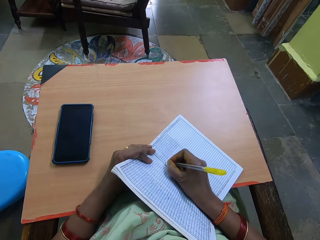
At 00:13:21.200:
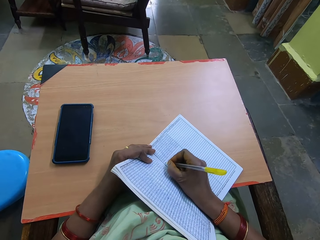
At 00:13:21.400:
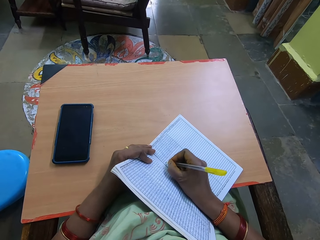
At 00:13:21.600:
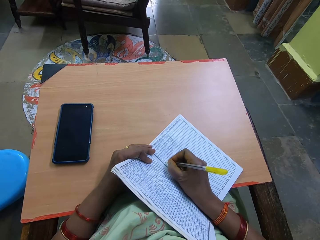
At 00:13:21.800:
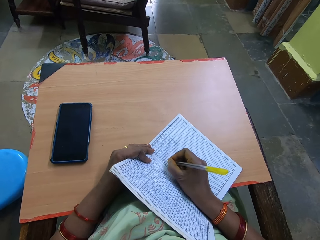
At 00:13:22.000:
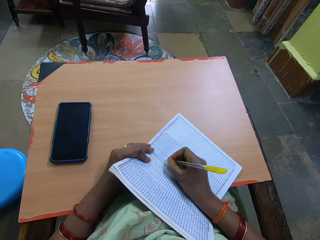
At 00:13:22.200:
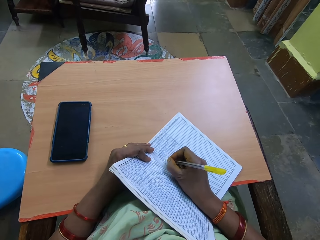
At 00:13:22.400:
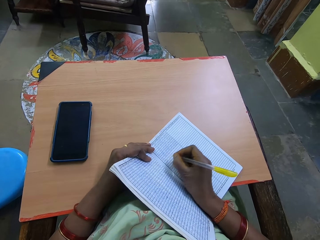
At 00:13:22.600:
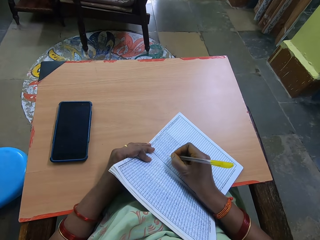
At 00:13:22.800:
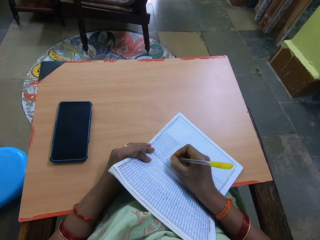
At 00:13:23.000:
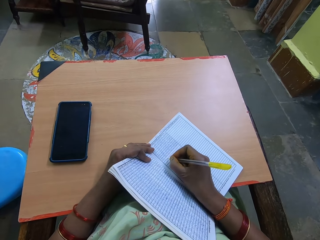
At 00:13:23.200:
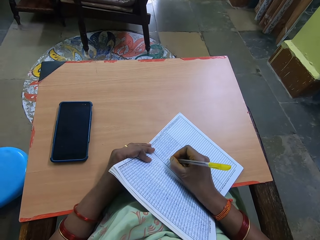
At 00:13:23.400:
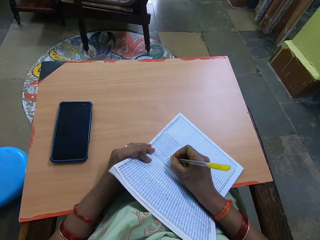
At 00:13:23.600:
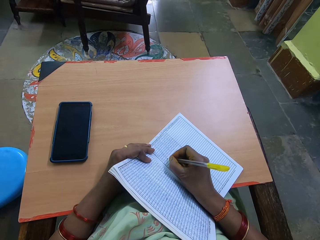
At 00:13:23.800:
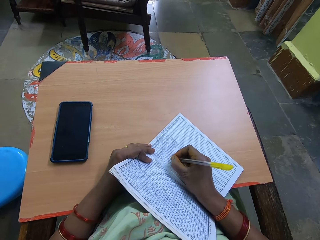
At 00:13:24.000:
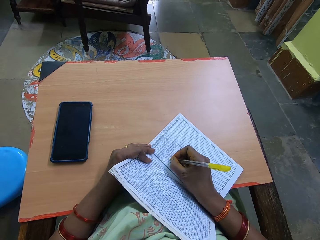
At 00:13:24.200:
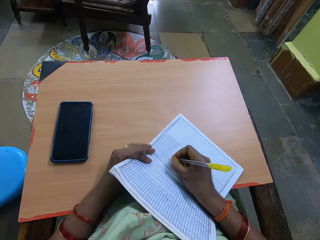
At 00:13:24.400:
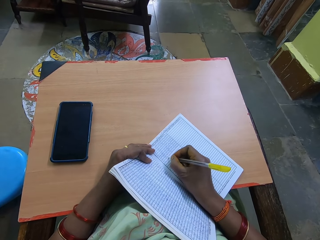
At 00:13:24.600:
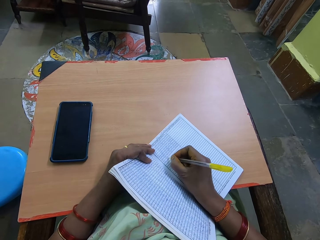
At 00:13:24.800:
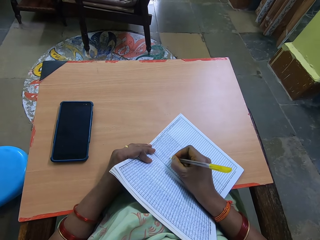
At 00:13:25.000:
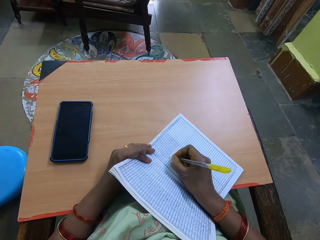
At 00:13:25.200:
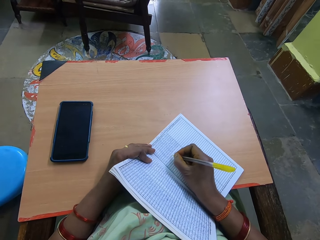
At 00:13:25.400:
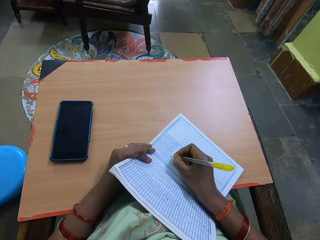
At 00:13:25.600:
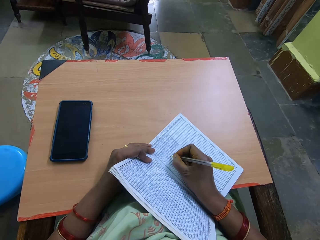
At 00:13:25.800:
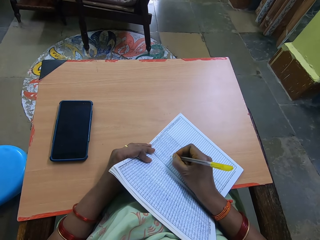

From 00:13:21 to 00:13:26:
The camera wearer writes in the book with the pen with her right hand.

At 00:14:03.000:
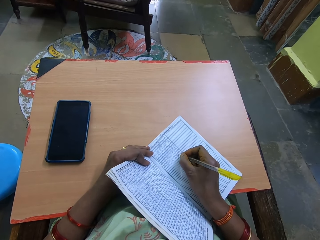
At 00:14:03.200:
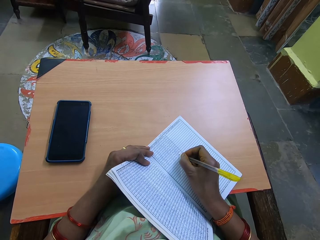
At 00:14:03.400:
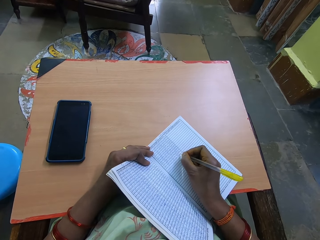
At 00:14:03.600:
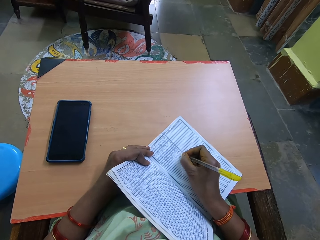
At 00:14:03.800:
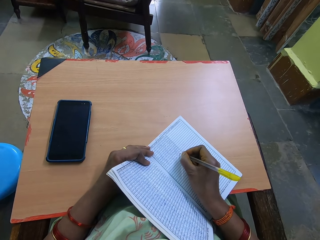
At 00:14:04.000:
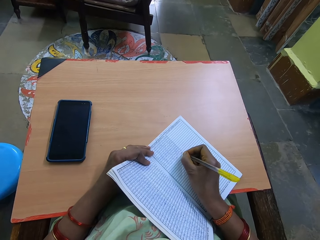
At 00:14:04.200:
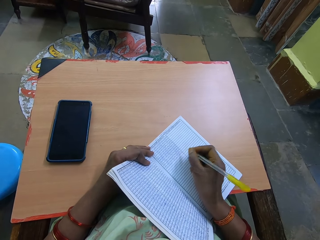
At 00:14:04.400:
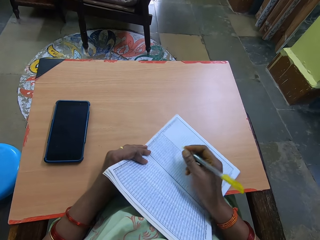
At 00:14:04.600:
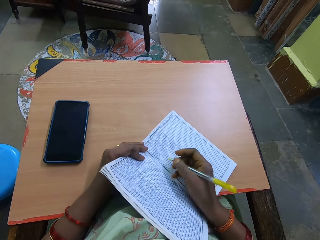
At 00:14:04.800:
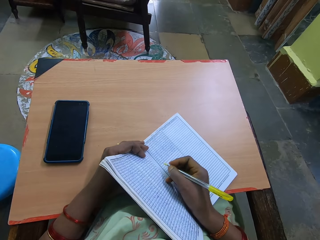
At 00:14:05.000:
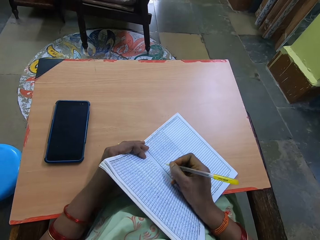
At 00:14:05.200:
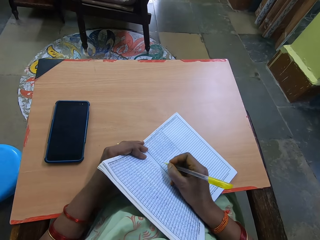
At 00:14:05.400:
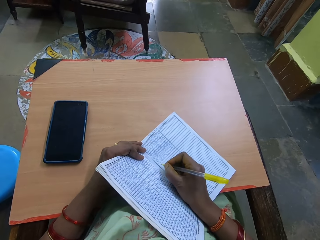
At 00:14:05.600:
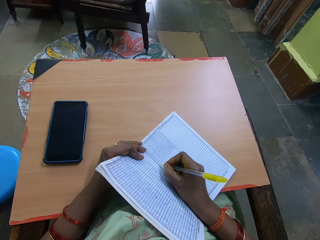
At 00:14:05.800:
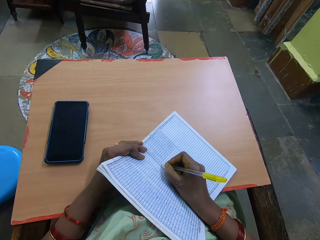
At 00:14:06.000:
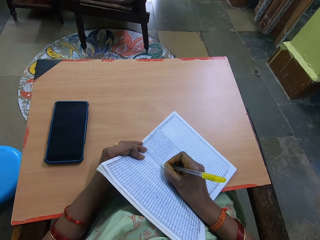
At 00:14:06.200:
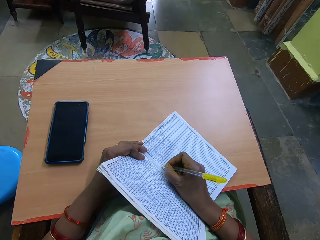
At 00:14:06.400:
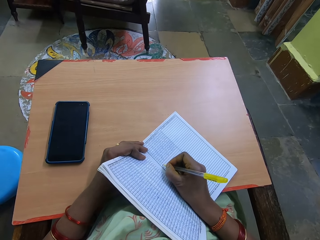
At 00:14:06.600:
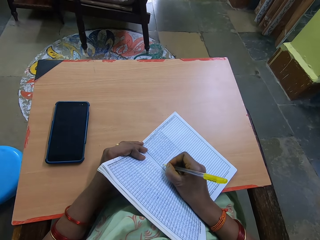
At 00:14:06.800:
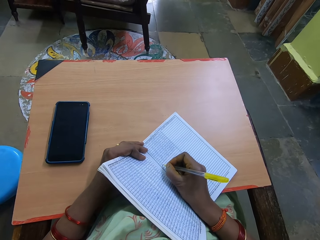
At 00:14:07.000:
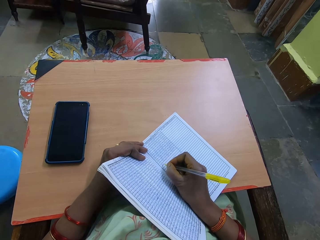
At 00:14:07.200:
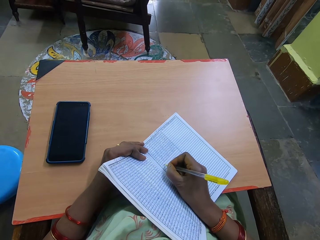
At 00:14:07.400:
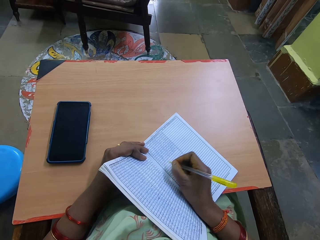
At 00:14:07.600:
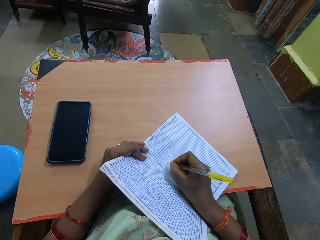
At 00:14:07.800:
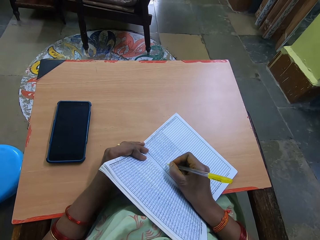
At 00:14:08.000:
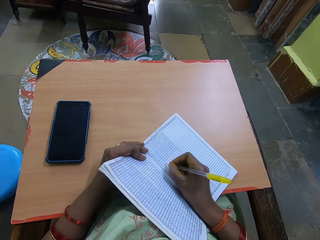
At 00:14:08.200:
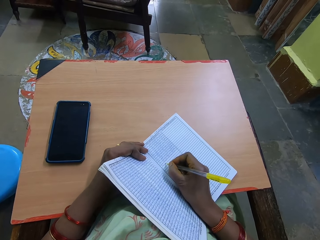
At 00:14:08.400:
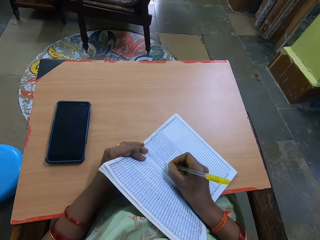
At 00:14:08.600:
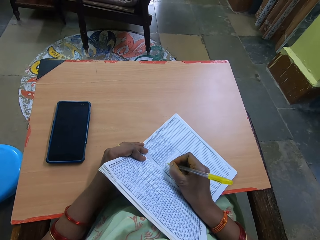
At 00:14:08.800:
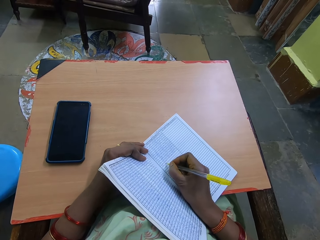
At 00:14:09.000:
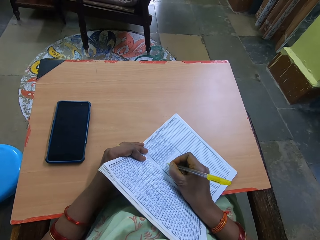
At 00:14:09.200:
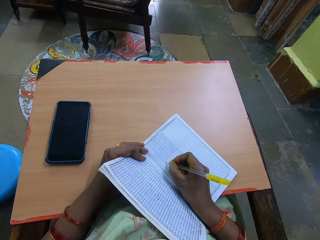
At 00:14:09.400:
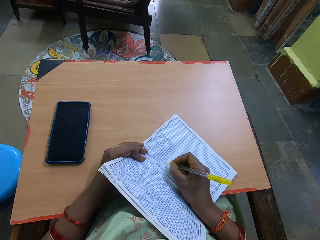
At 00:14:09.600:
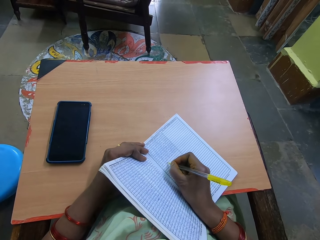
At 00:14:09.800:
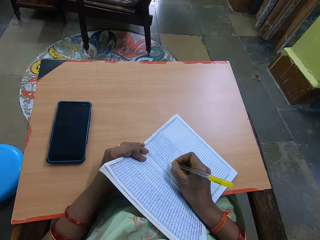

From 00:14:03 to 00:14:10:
The camera wearer adjusts the notebook on the desk.

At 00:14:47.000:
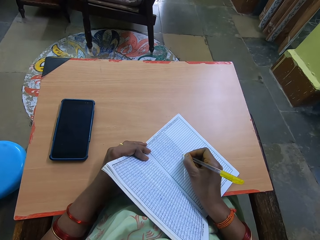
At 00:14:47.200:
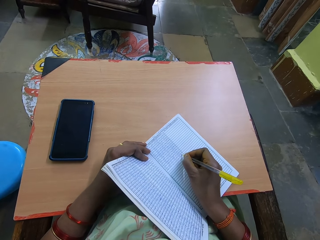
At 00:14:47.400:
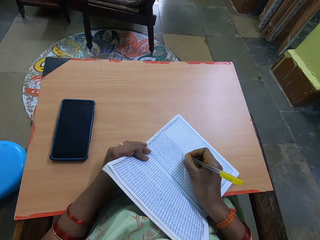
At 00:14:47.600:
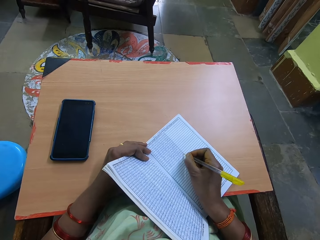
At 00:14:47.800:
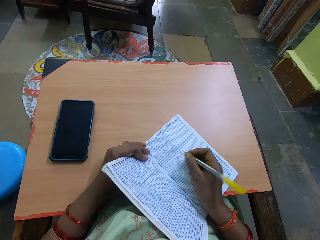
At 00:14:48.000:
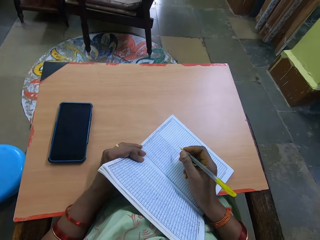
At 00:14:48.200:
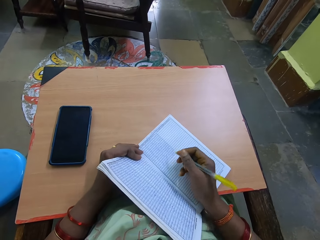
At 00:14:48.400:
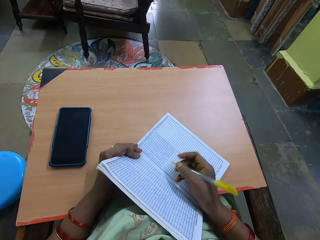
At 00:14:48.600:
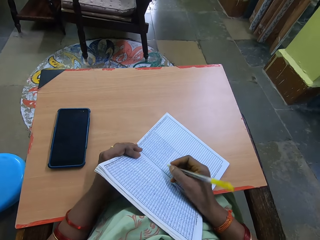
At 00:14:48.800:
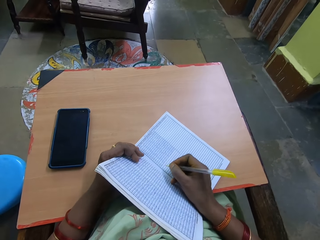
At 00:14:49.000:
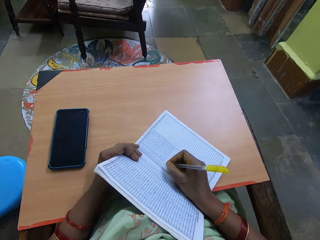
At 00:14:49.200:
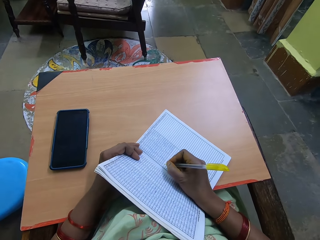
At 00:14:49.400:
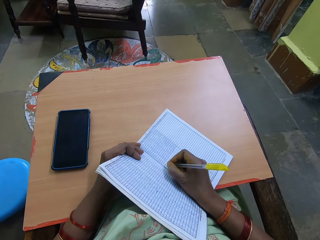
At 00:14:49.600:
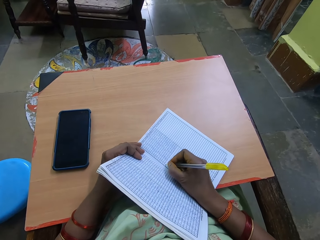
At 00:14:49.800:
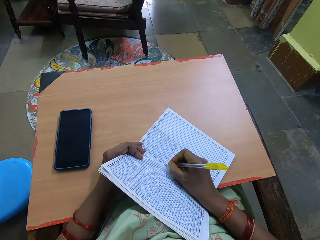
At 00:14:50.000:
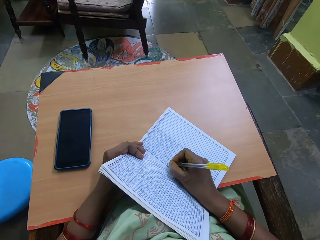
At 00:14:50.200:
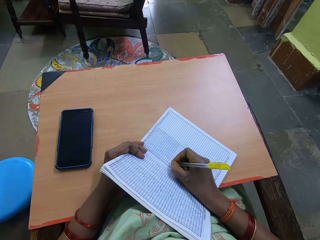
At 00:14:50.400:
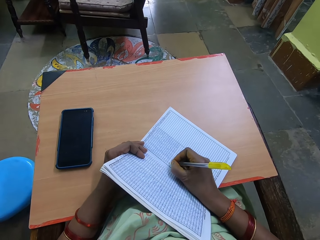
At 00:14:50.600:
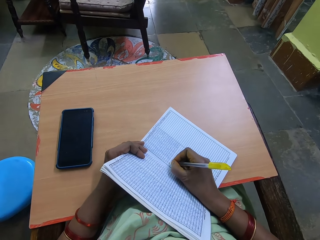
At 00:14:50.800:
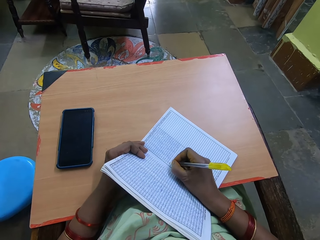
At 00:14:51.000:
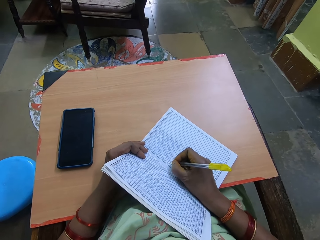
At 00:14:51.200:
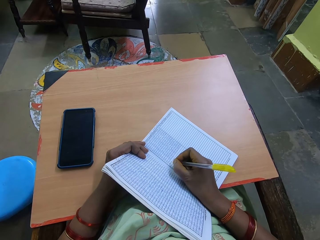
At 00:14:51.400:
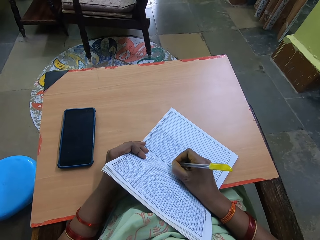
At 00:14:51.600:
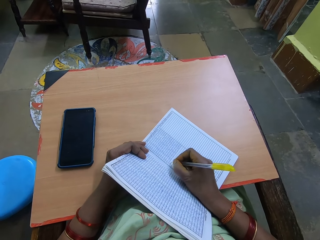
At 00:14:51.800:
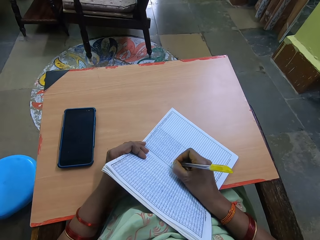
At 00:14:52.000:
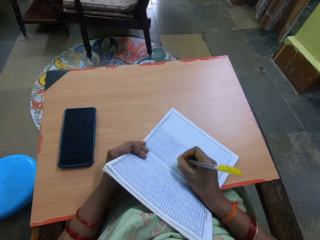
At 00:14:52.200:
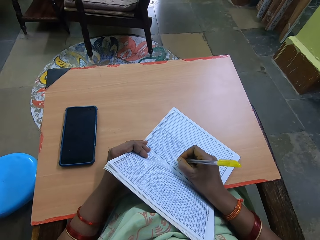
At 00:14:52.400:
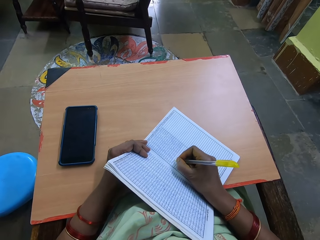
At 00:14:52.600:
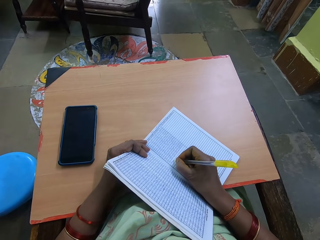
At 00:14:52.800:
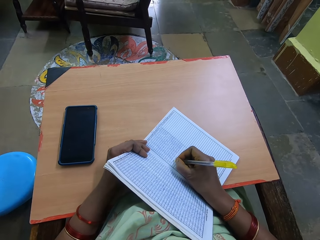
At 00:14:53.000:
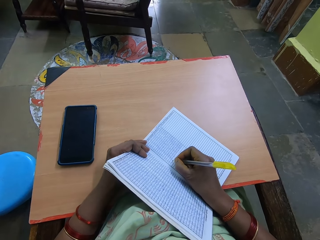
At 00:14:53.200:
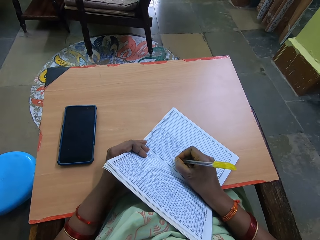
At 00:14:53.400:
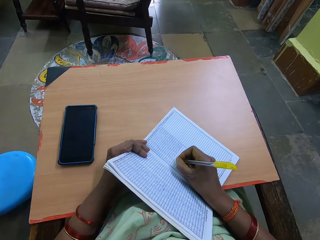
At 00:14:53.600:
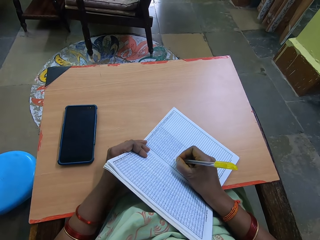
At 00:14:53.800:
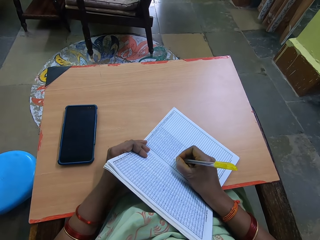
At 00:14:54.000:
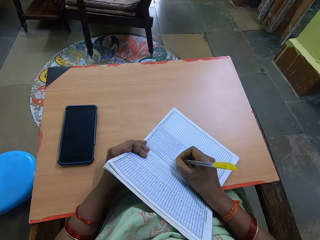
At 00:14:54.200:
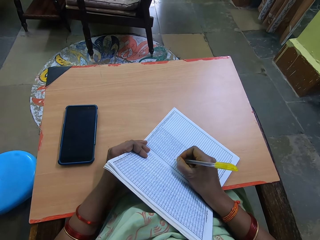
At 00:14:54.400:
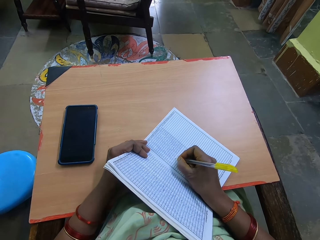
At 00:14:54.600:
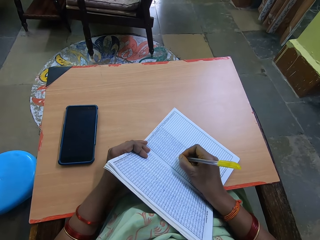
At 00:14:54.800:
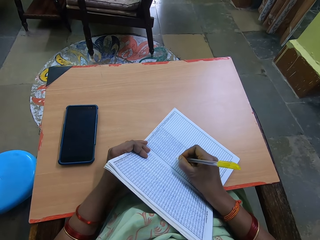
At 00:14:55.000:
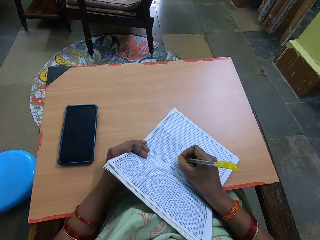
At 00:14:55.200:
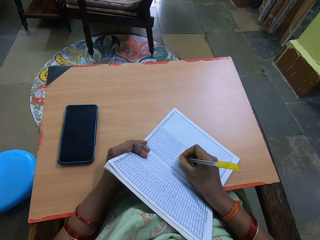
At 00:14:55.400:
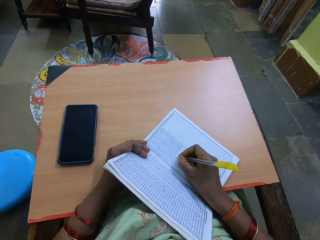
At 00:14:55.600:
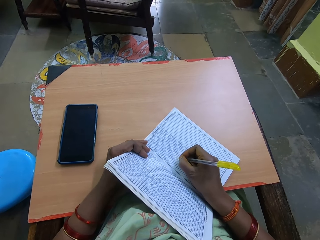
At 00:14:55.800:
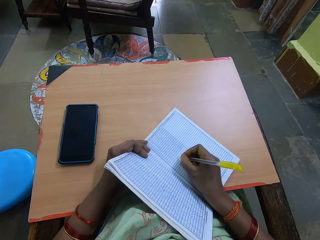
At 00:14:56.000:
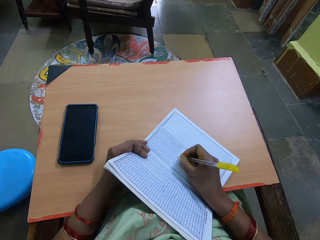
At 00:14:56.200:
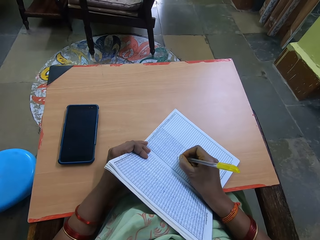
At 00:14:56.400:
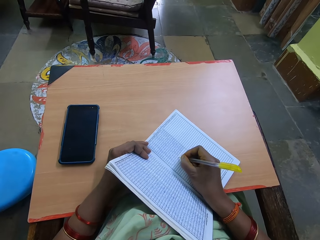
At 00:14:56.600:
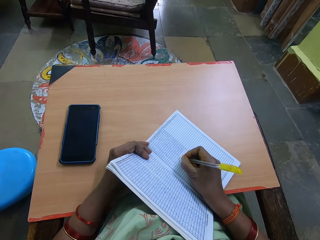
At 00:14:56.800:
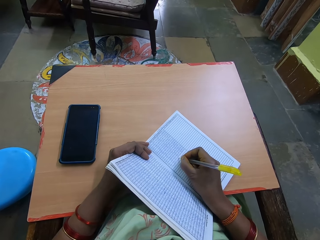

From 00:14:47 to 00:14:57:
The camera wearer slides the book a bit on the desk.
